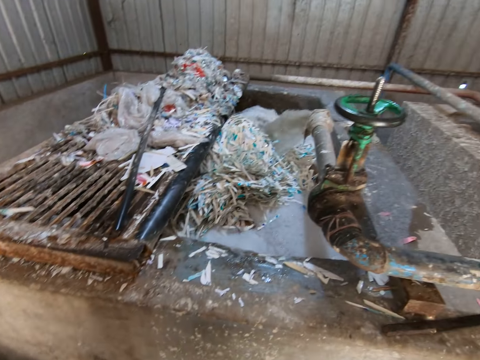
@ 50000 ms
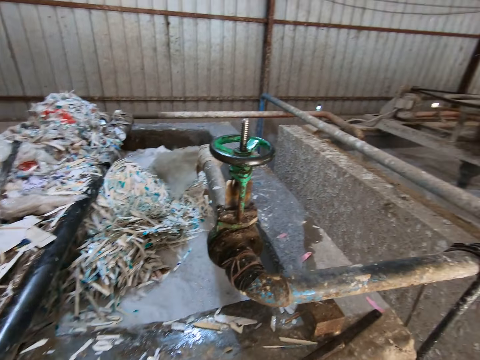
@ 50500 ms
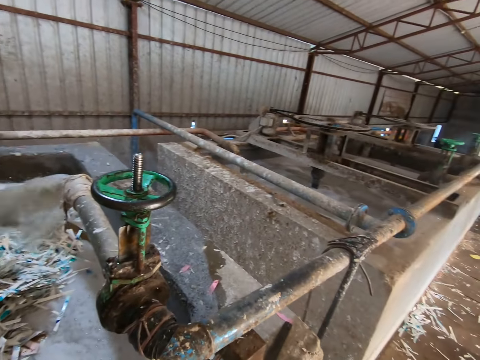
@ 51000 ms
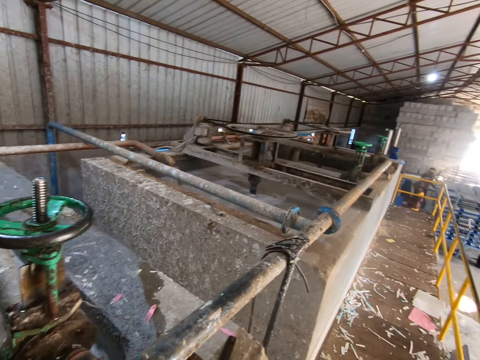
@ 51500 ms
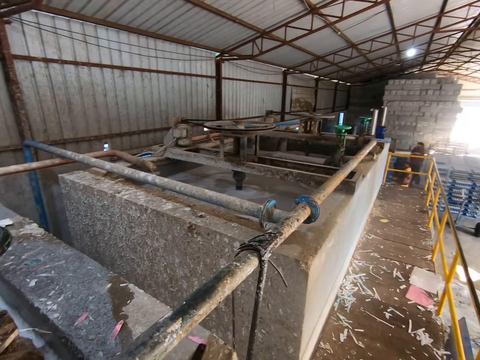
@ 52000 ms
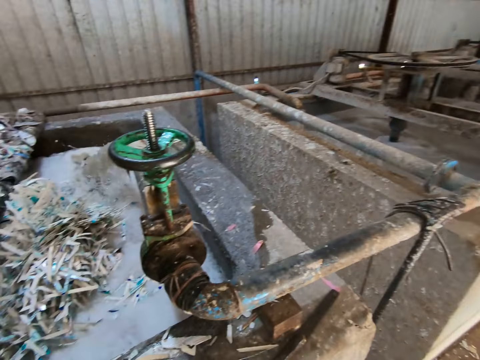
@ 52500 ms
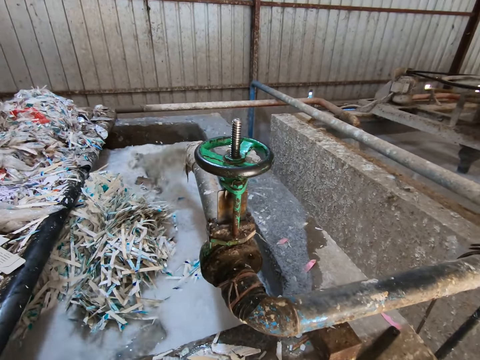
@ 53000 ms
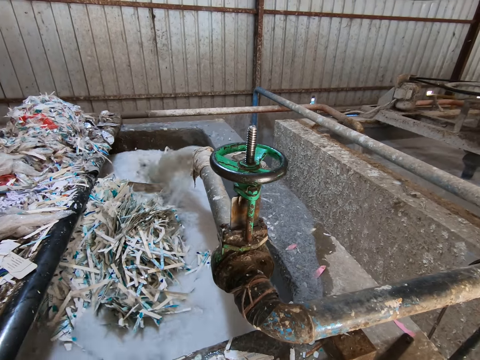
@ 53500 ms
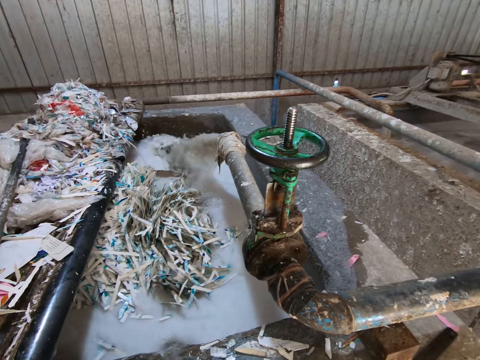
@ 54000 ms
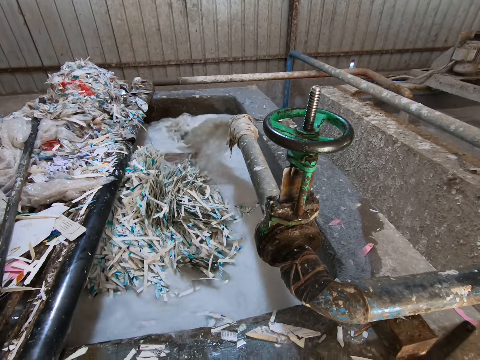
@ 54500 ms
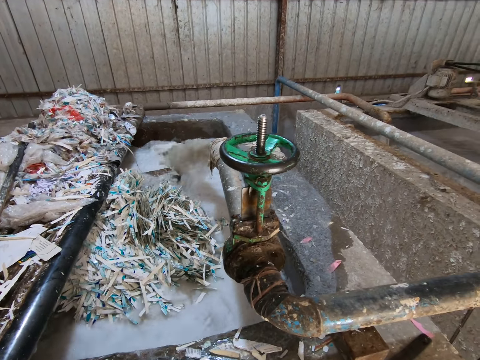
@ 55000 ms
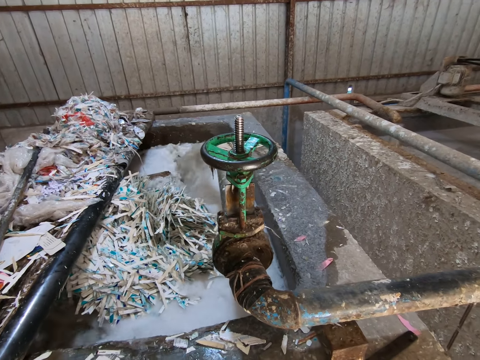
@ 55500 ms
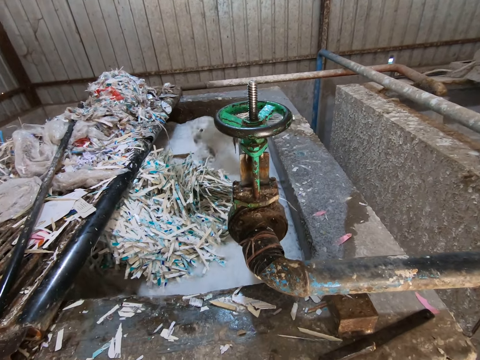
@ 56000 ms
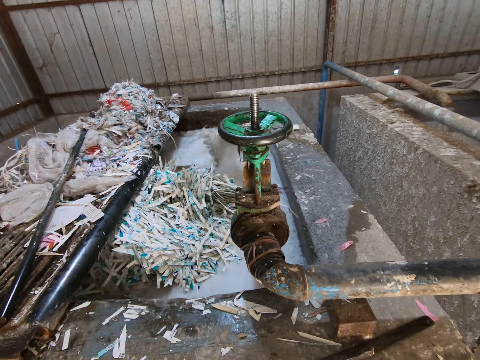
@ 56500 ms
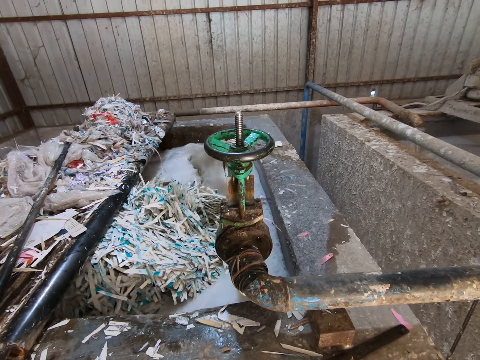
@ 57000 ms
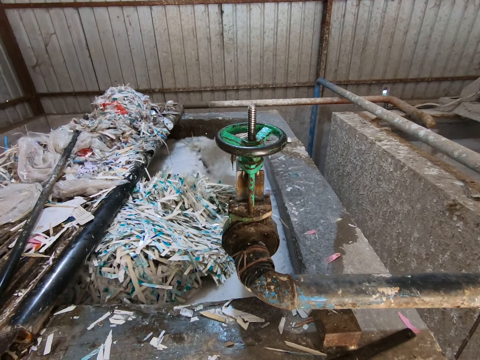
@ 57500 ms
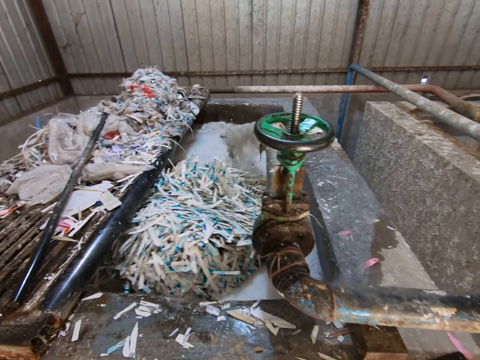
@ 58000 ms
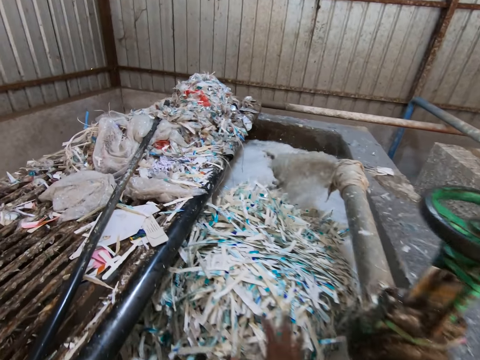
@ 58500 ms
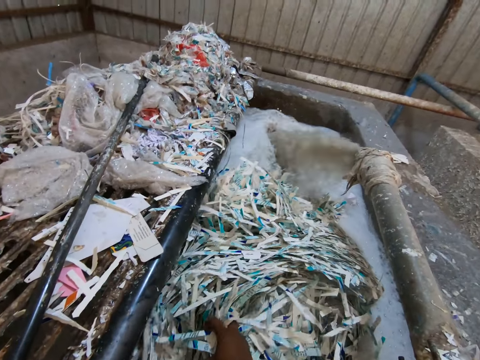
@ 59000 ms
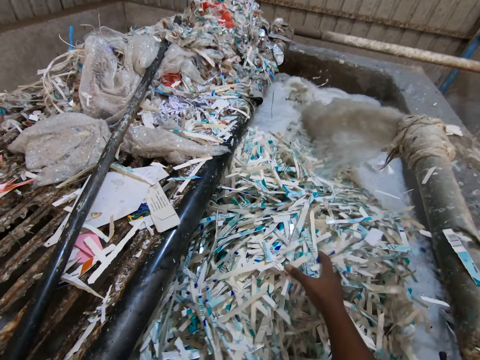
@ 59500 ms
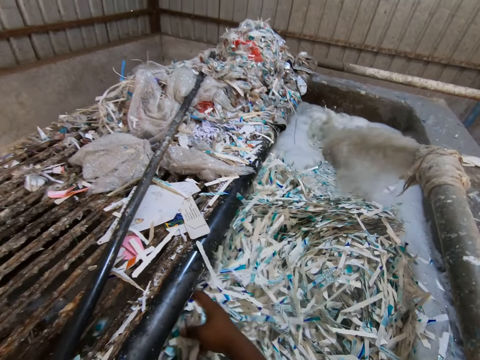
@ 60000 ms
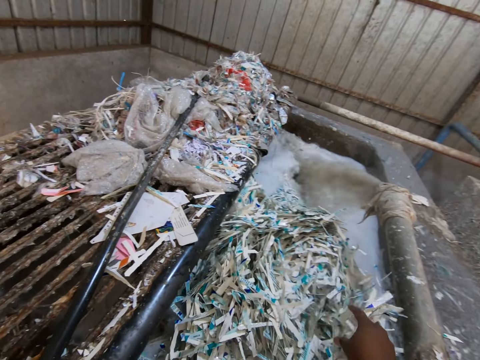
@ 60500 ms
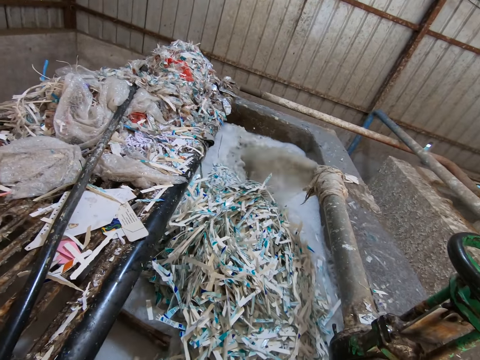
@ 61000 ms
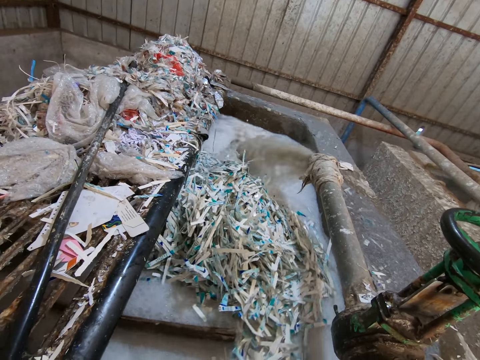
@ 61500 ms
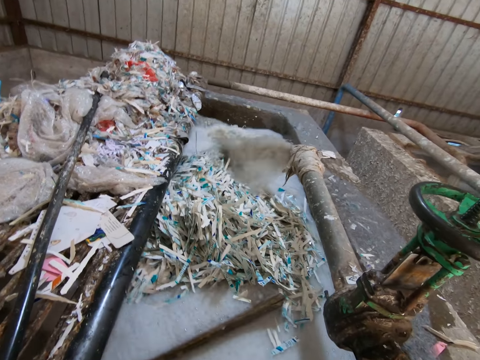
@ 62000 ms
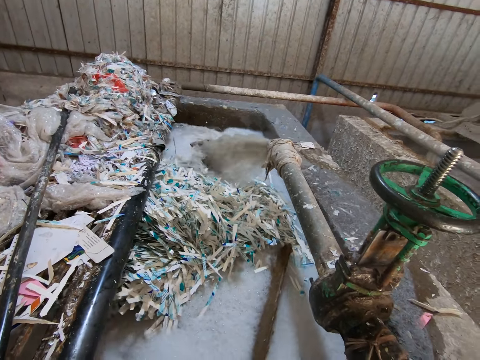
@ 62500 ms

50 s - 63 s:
The camera wearer looks around. He spreads out the paper pieces in the concrete enclosure with his right hand.

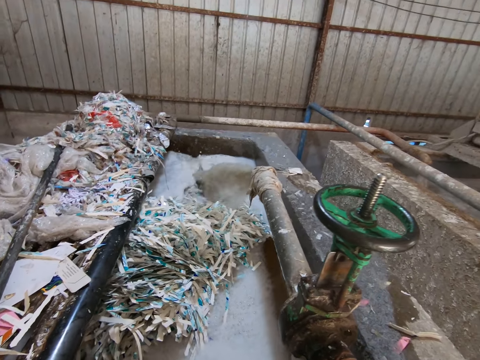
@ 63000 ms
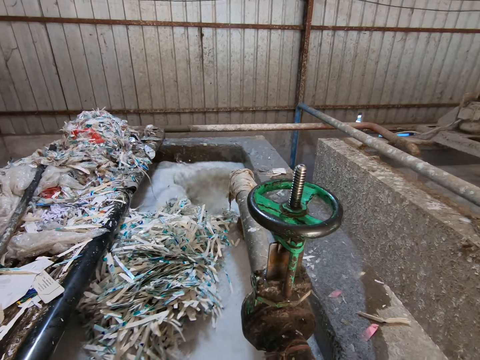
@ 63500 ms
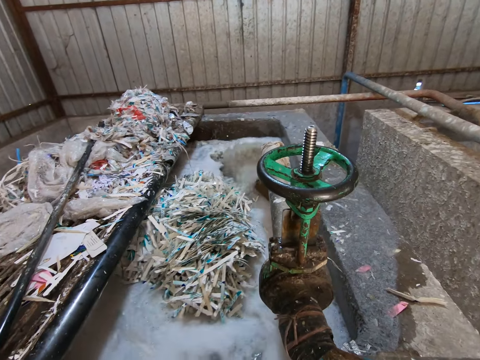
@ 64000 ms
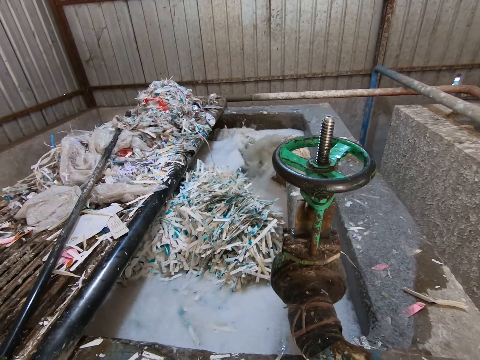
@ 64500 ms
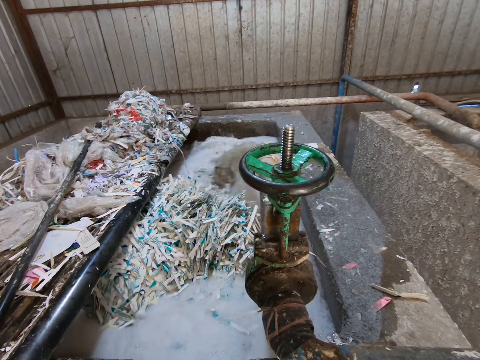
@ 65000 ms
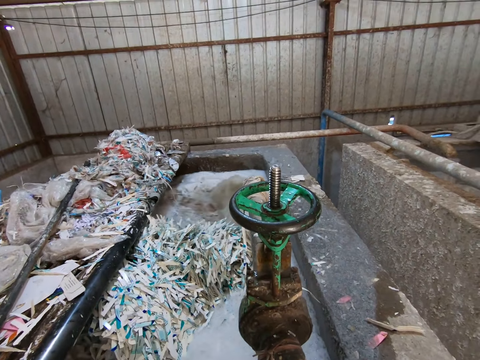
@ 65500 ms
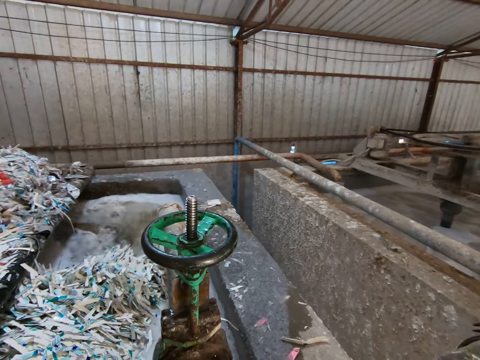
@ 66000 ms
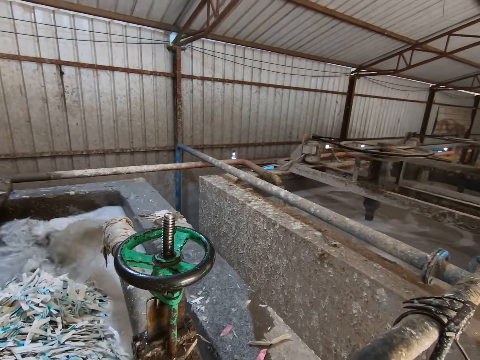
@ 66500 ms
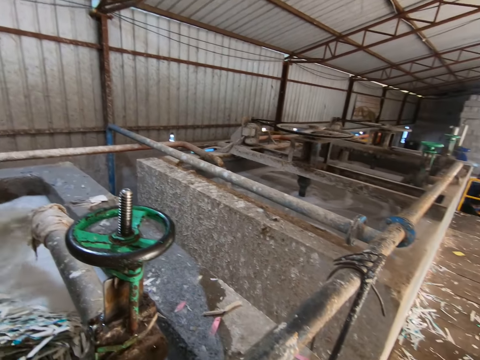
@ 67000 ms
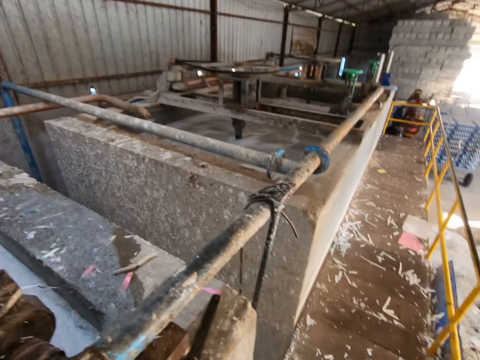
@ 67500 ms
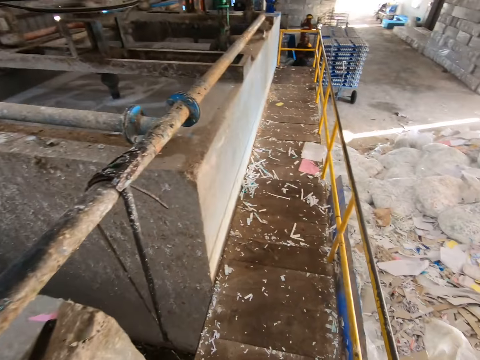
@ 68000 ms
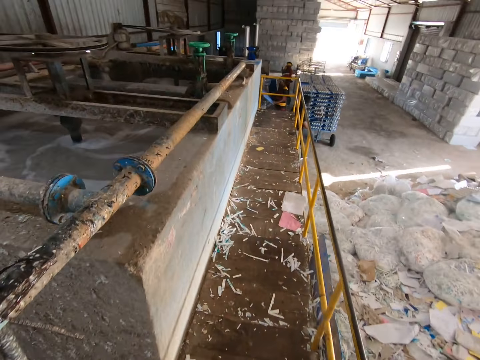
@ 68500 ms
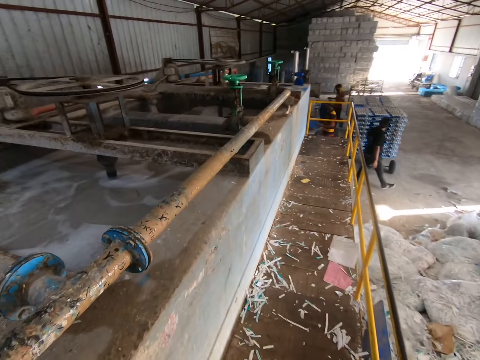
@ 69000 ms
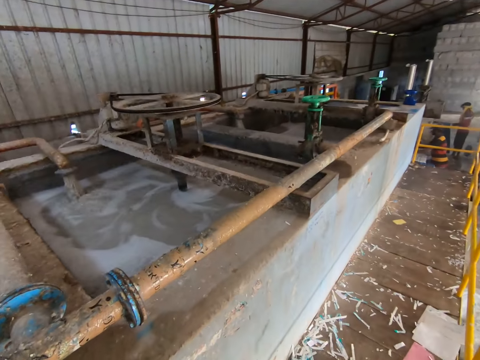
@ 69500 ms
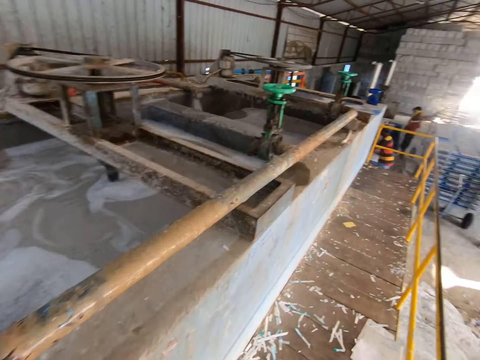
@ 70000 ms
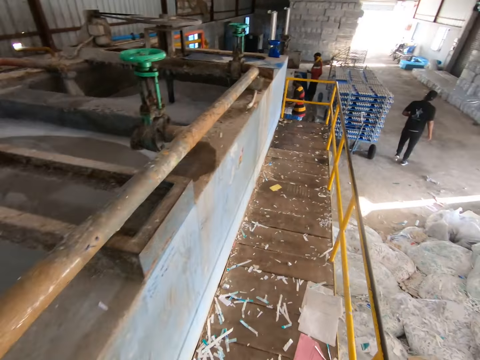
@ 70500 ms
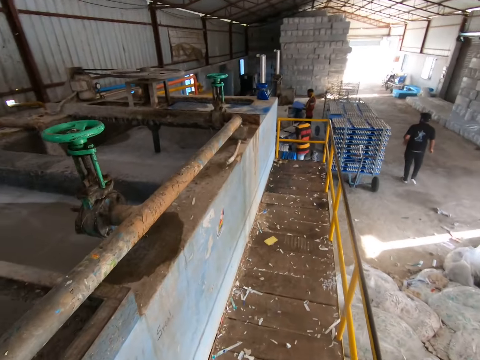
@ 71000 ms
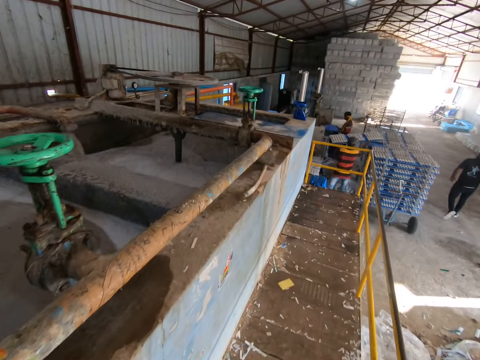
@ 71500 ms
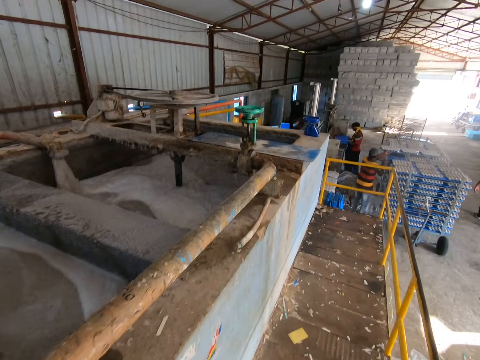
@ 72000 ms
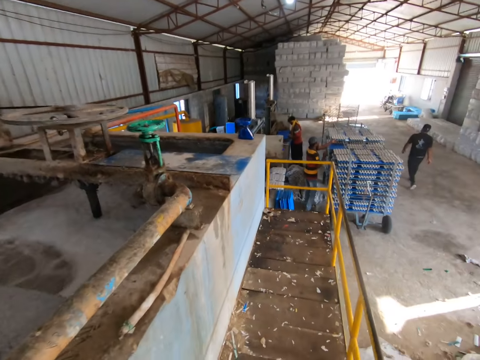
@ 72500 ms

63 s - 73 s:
The camera wearer looks around. They walk towards the other end of the platform. A man on the factory floor walks away from the camera wearer. Another man places a plastic board with three paper crates on the top of a trolley on the factory floor.

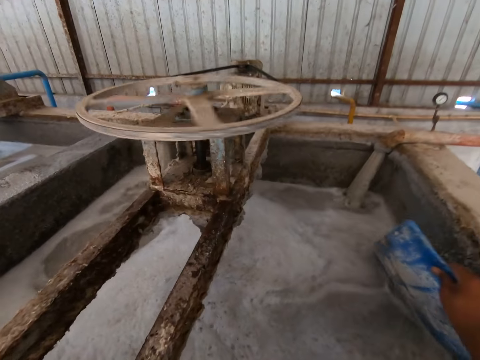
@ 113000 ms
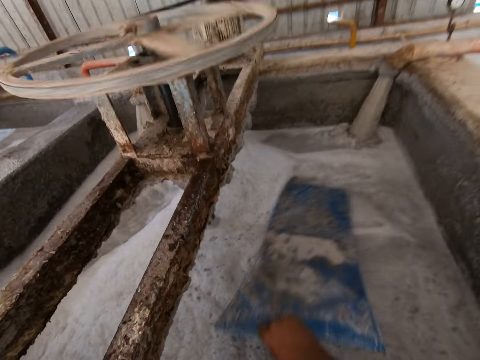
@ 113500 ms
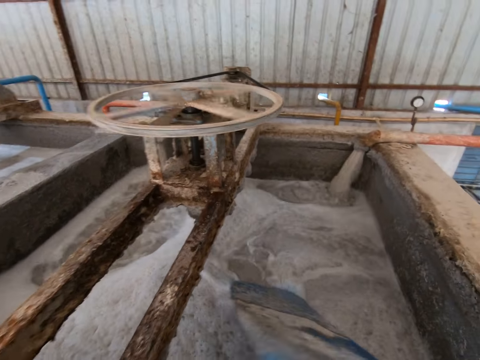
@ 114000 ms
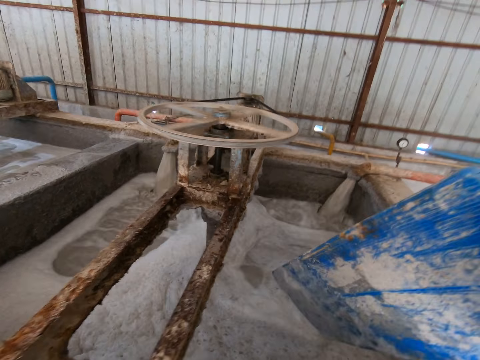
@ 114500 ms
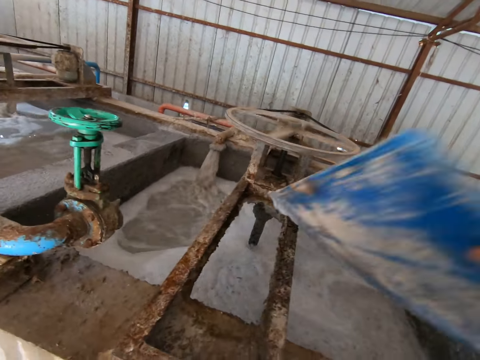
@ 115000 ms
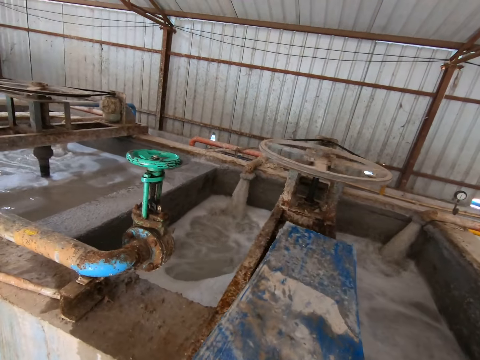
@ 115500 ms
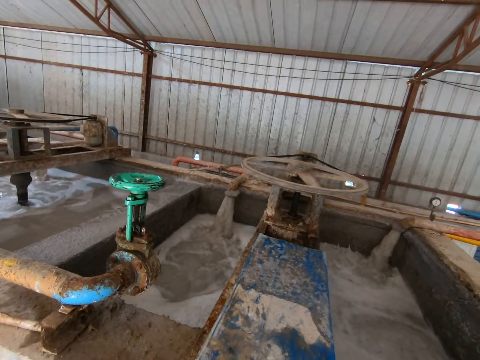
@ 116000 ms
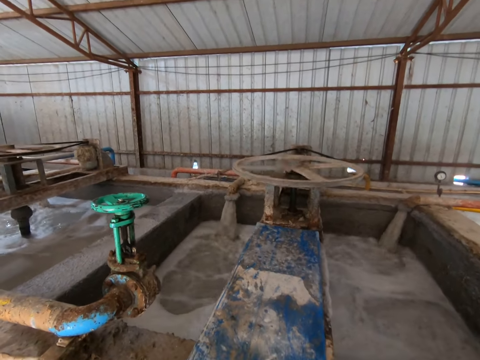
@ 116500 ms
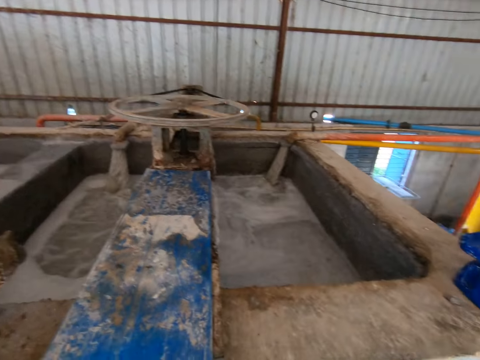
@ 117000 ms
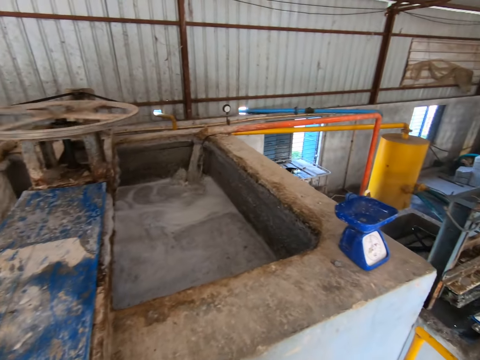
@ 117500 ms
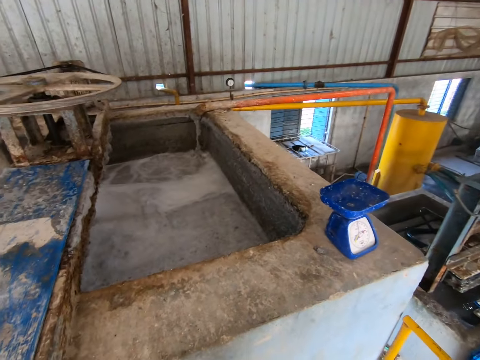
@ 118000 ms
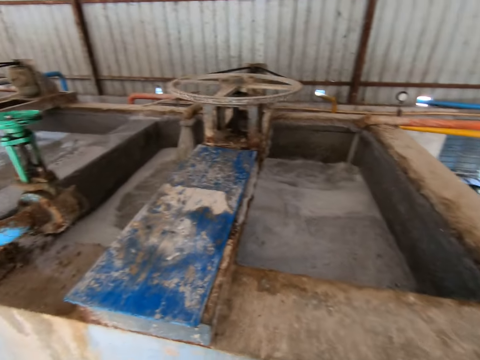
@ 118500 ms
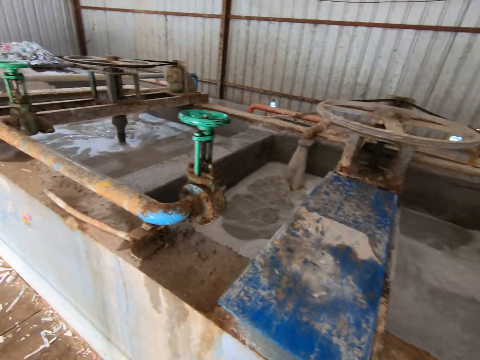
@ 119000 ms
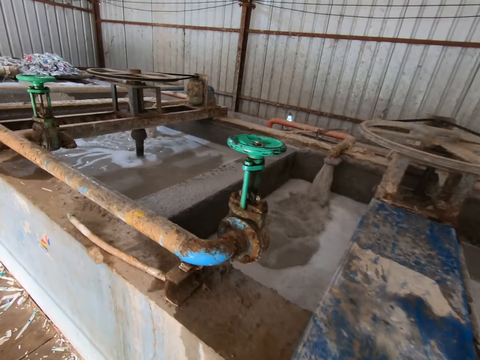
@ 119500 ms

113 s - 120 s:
The camera wearer places the plastic board in his right hand on the wall of the concrete enclosure. He drops the wooden object. He looks around.
